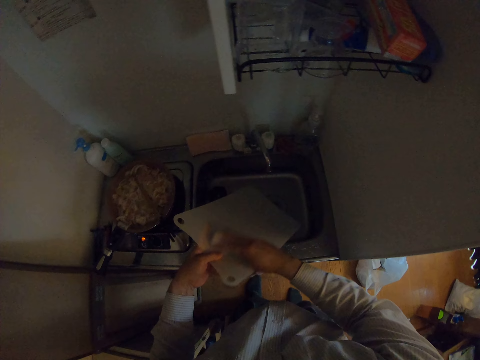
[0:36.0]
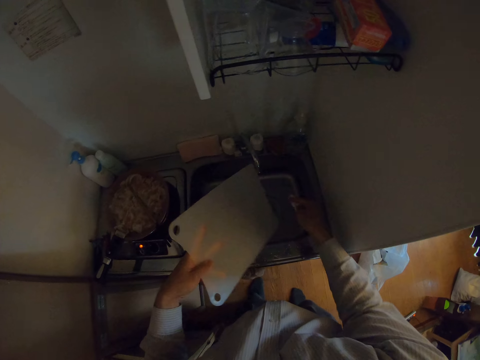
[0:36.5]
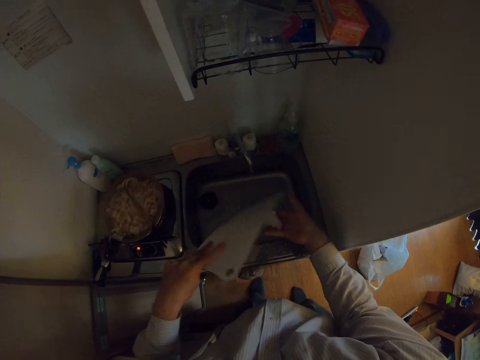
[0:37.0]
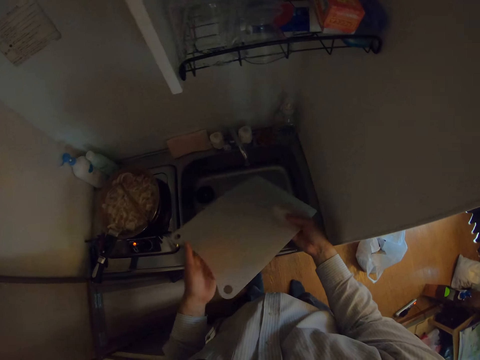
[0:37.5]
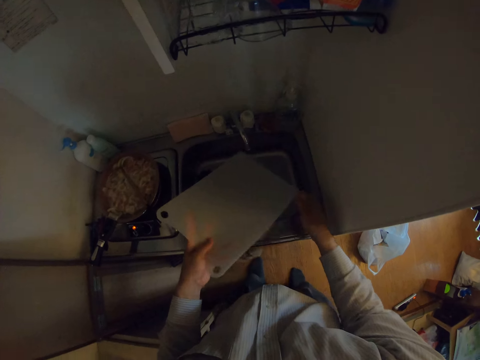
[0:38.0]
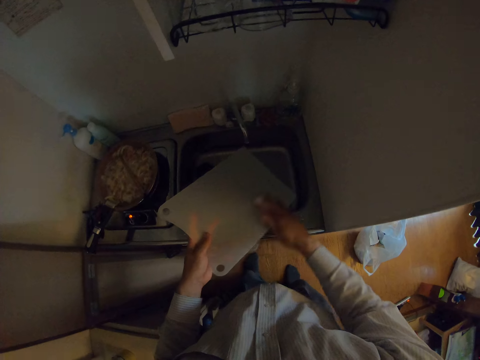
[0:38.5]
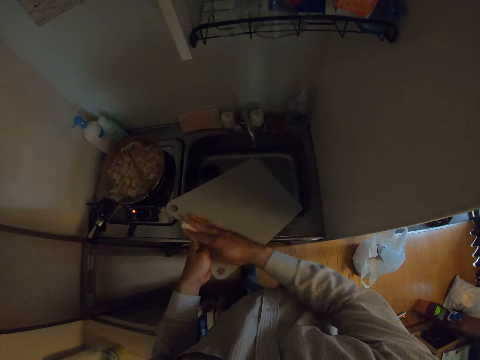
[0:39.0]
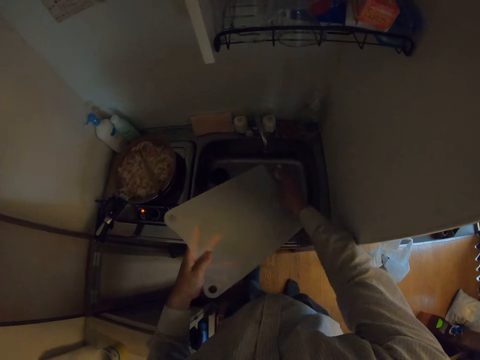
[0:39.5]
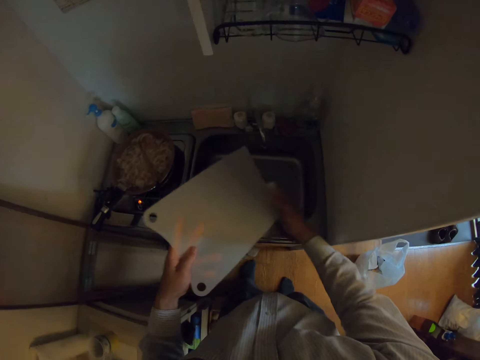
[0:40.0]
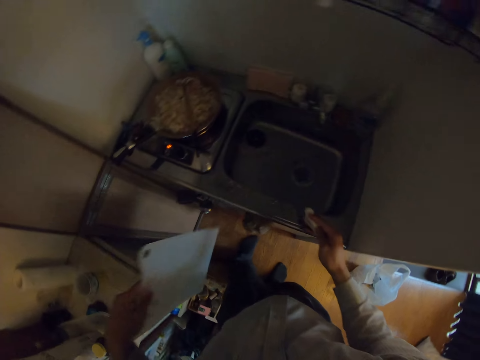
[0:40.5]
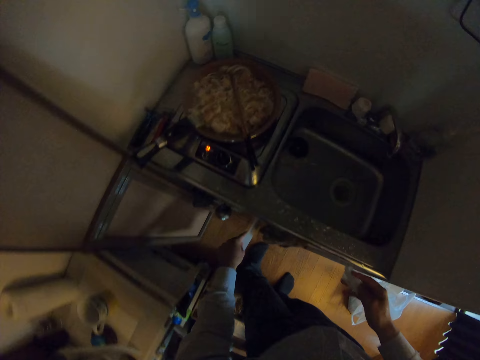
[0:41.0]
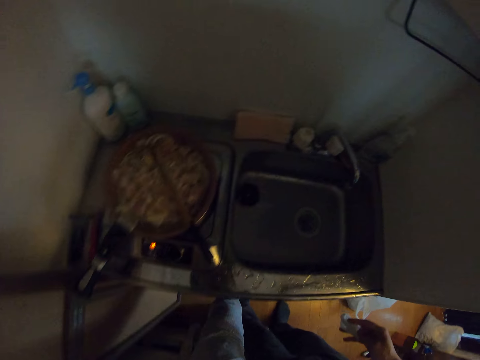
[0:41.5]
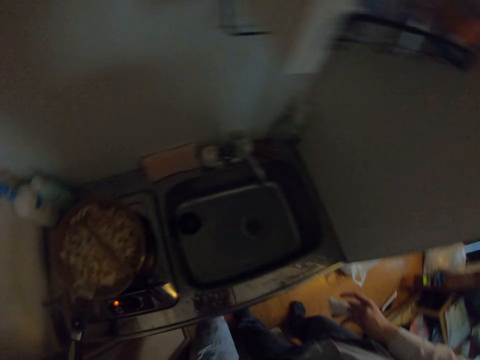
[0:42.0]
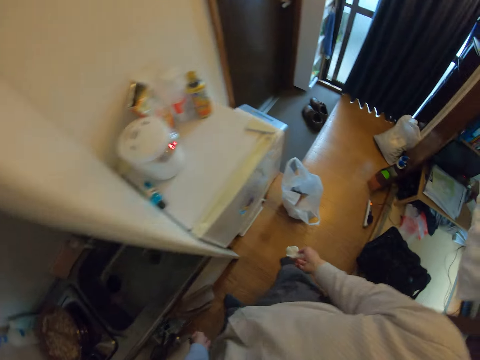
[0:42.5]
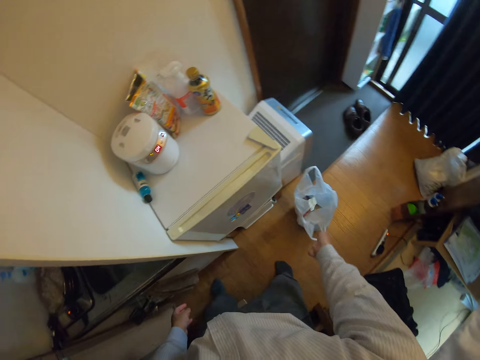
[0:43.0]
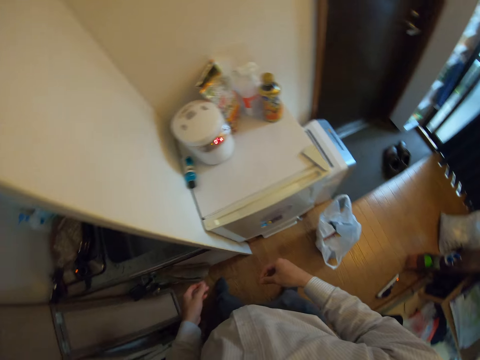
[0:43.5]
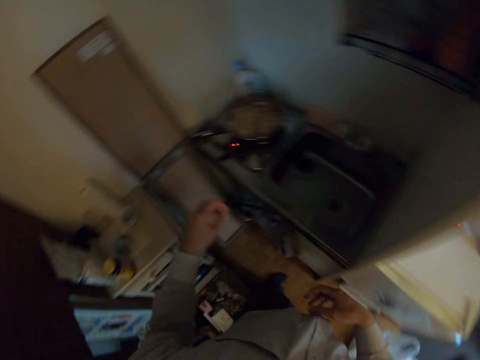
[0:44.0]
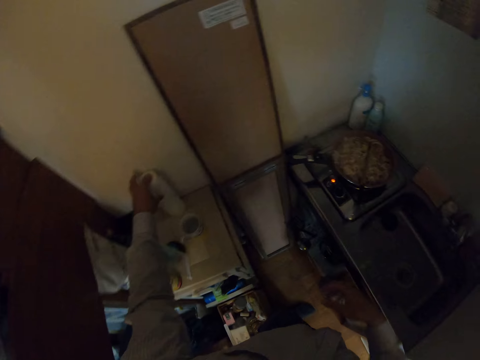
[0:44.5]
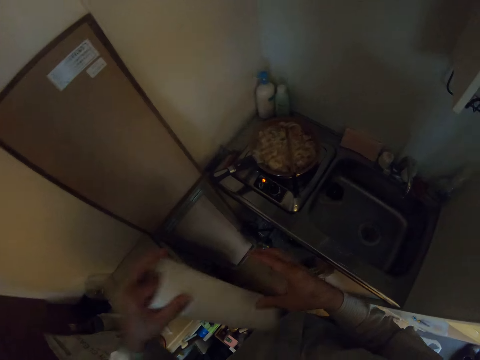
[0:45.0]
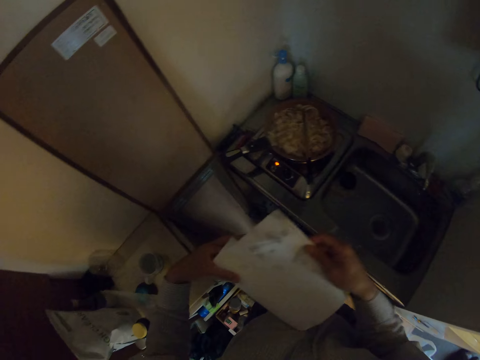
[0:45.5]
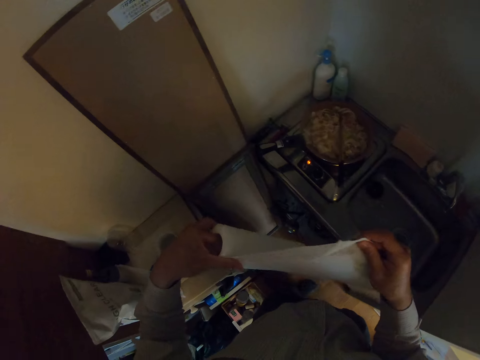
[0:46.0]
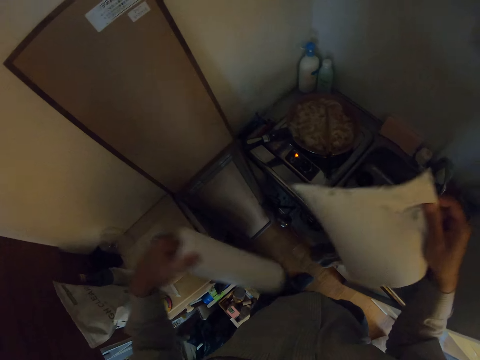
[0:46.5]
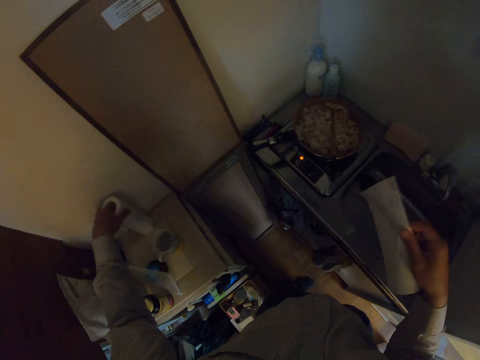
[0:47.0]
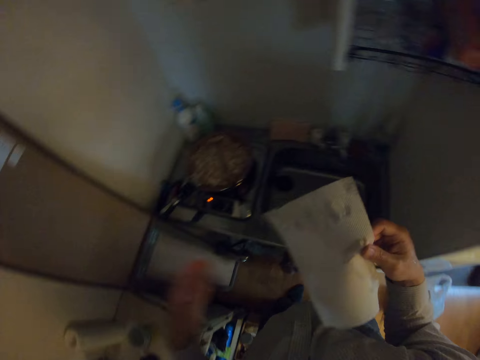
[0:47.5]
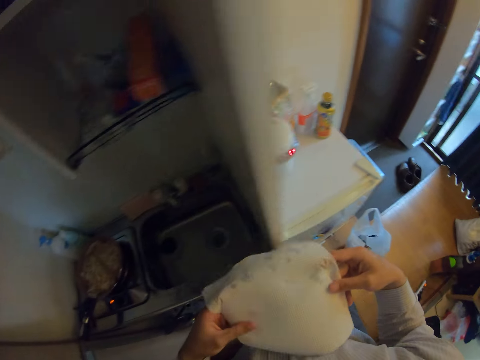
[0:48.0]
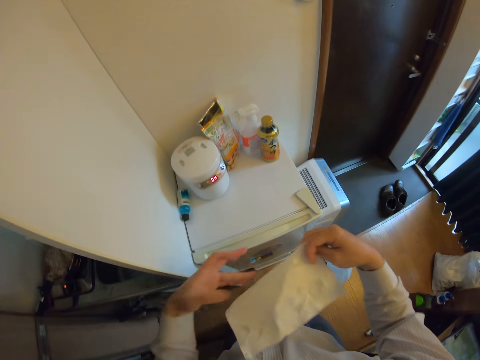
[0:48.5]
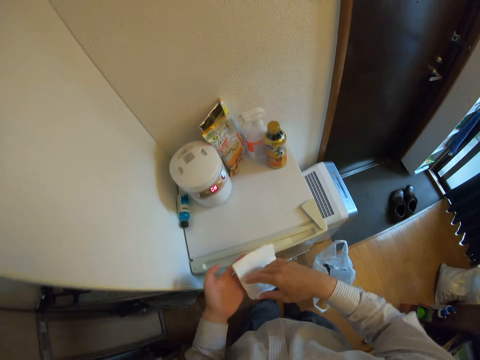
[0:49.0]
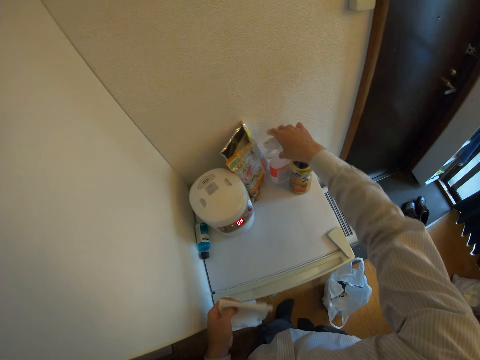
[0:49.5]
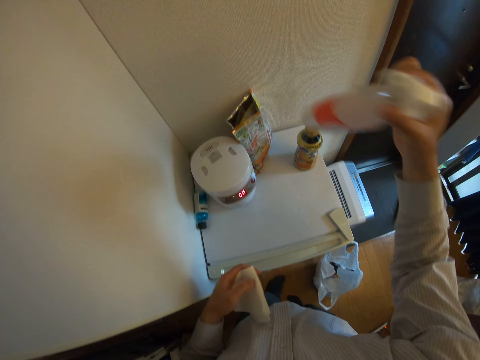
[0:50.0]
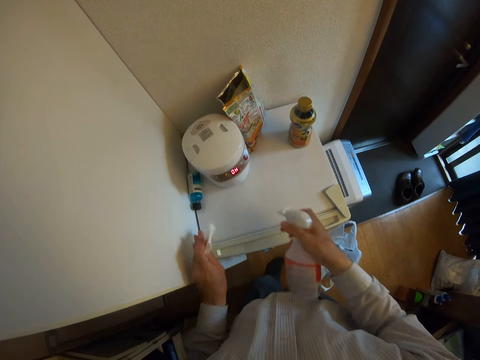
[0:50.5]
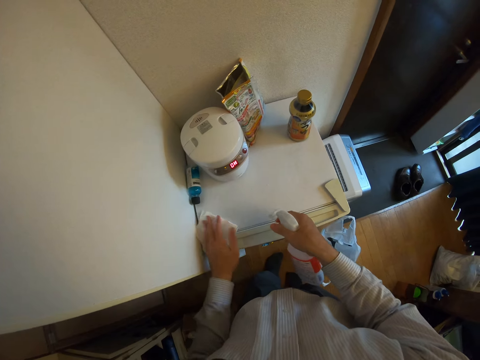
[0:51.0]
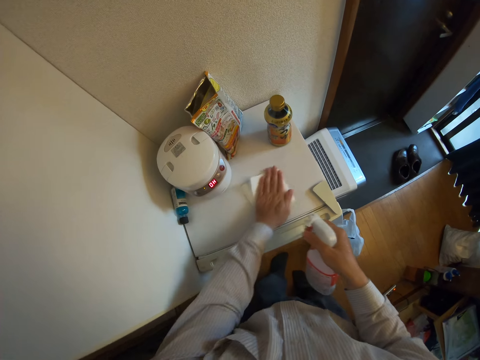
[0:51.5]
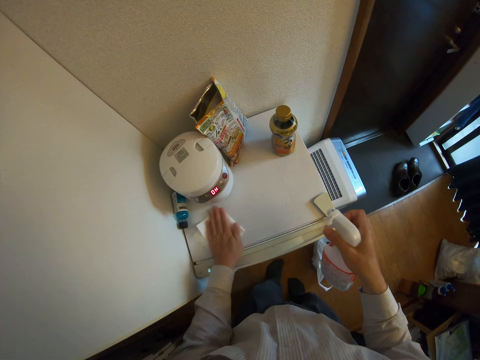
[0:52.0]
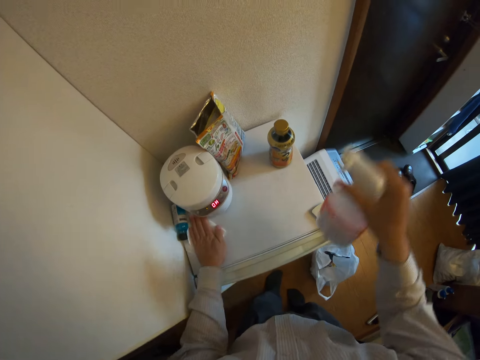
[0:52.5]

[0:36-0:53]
The camera wearer turns the cutting board. She wipes the board with the kitchen tissue. She lowers the cutting board. She places the cutting board in a cabinet. She moves away from the sink. She throws the tissue paper in a trash bag. She moves her hand towards the roll of kitchen tissue. She grabs the roll of tissue paper from the top of a table. She lifts up the roll. She moves the roll towards her. She pulls on the kitchen tissue with her hand. She cuts from the roll of tissue paper. She moves her hand forwards. She places the roll on the table. She moves her hand towards her. She holds the piece of kitchen tissue with her hands. She folds the kitchen tissue with her hands. She moves her hand forwards. She holds the bottle of disinfectant with her hand. She picks a spray can from the top of the refrigerator. She moves the bottle towards her. She sprays the disinfectant on the top of the fridge. She wipes the top of the fridge with the tissue.

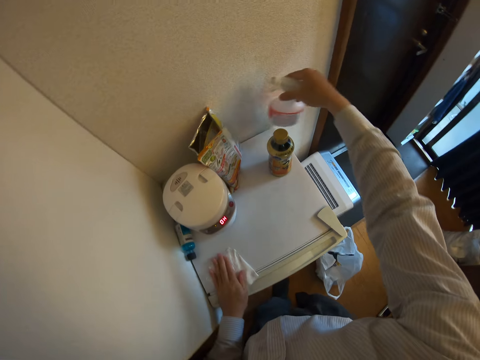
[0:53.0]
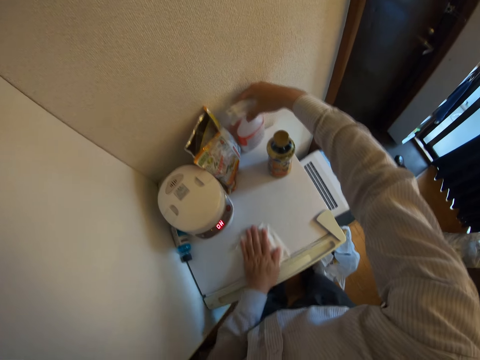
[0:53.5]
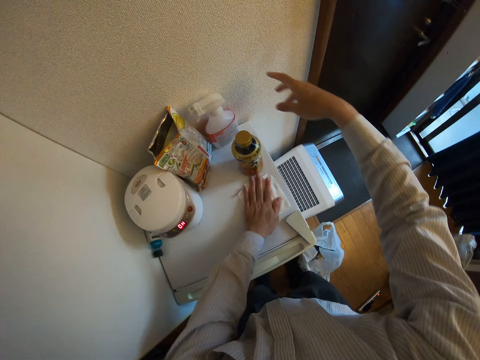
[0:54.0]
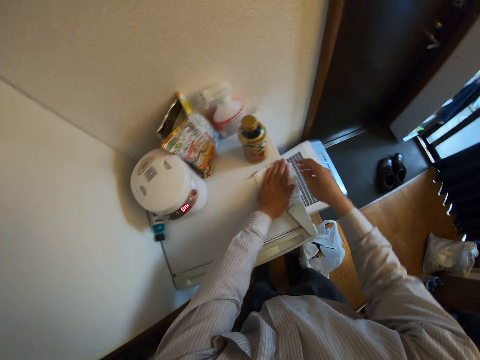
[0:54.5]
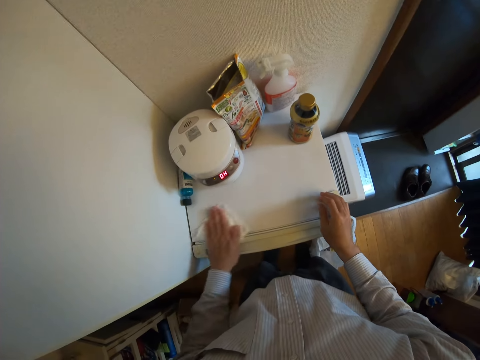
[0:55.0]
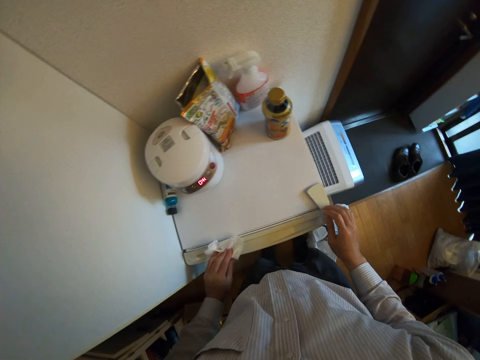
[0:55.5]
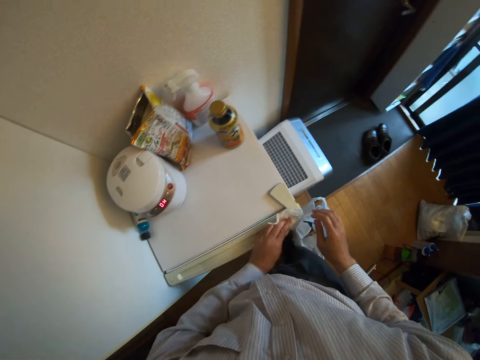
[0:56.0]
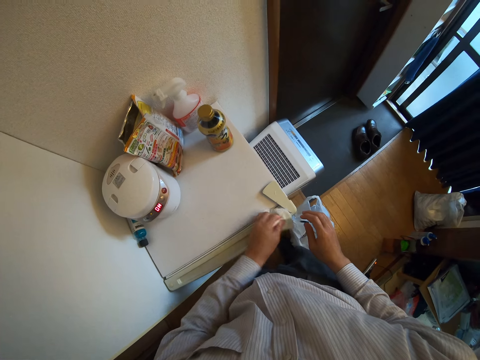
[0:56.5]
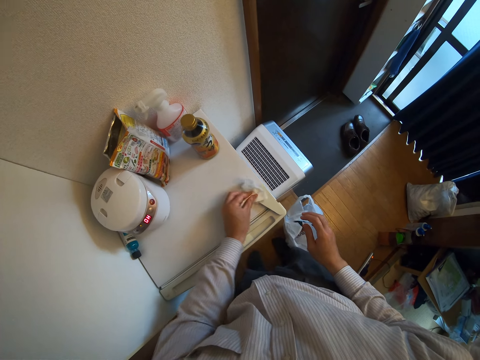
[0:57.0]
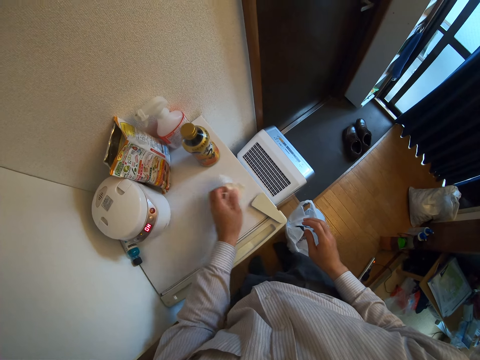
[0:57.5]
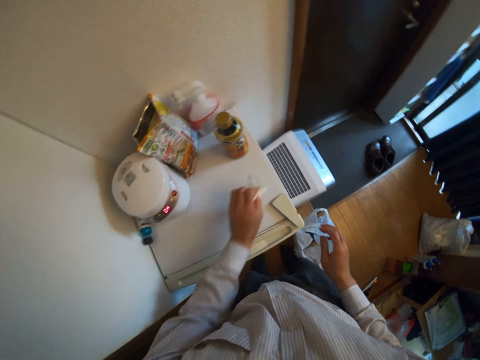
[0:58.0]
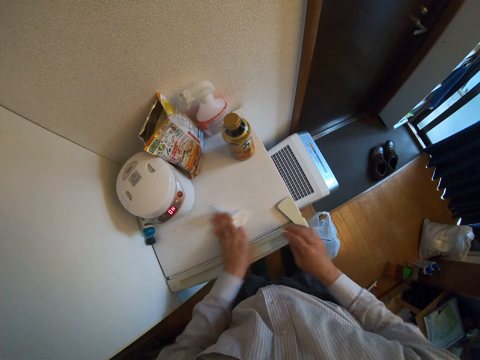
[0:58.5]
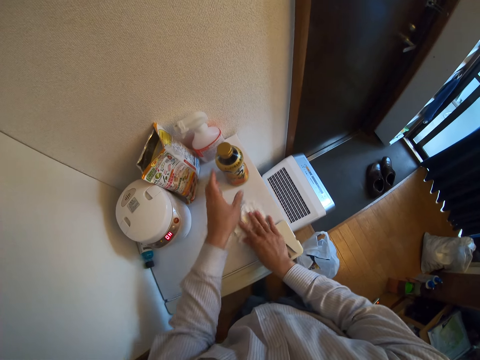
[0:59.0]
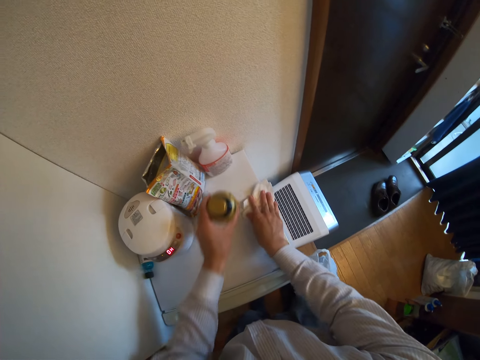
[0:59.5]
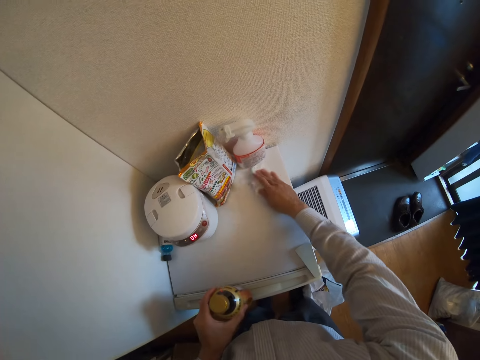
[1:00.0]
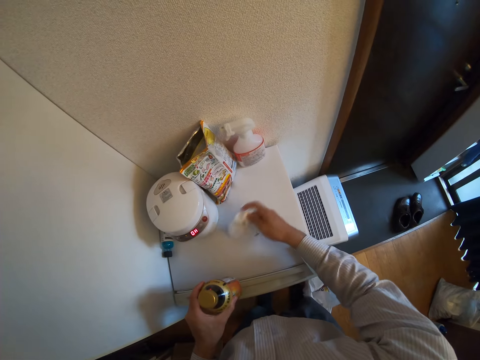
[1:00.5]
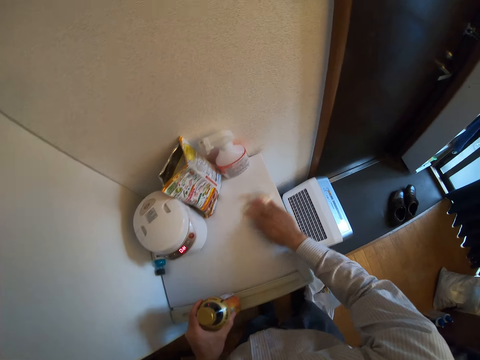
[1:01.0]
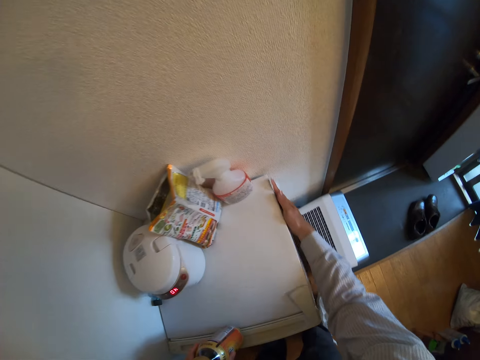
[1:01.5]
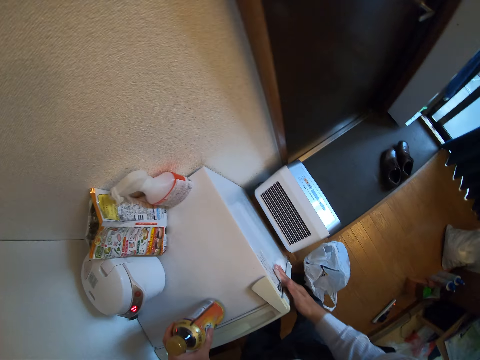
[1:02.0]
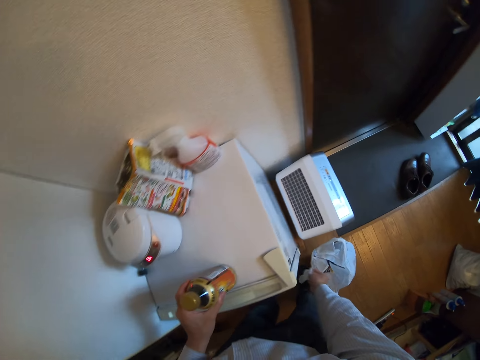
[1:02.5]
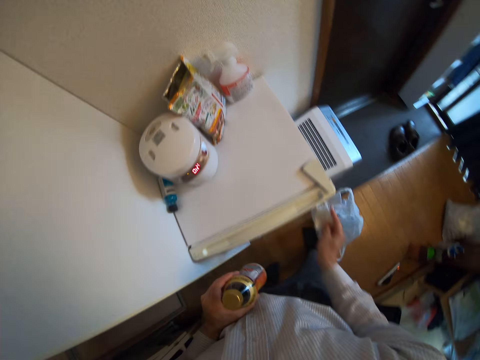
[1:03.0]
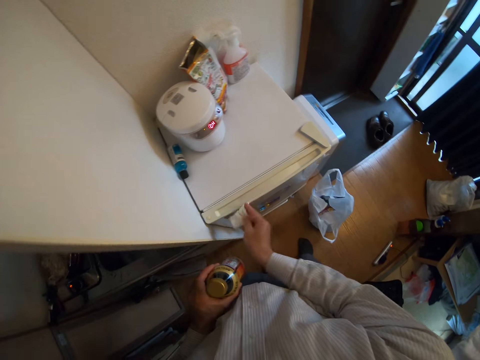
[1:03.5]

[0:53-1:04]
The camera wearer moves her hand forwards. She returns the disinfectant back to its original position on the top of the refrigerator. She moves her hand towards her. She wipes the fridge with the tissue. She places the tissue on her other hand. She moves her hand forwards. She holds the bottle with her hand. She takes the bottle from the top of the refrigerator. She moves the bottle towards her. She wipes the fridge with the tissue.
